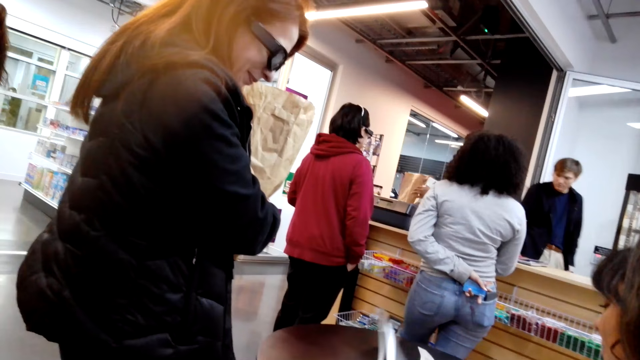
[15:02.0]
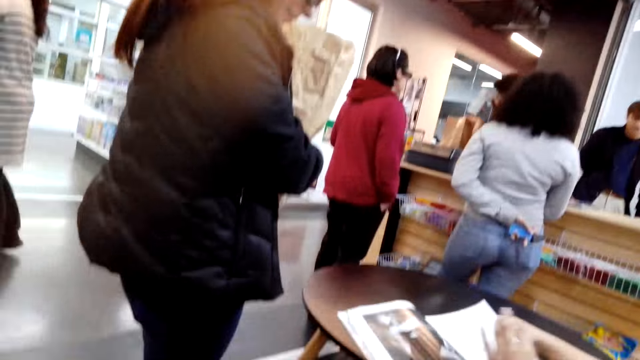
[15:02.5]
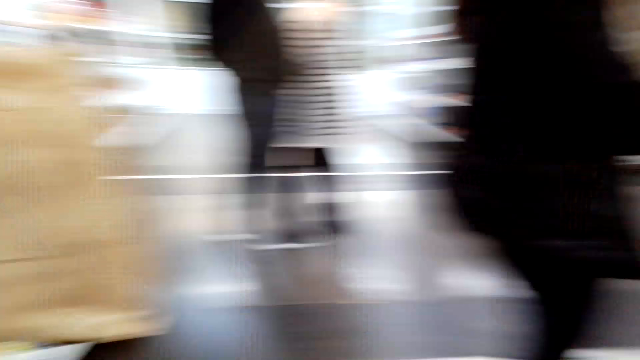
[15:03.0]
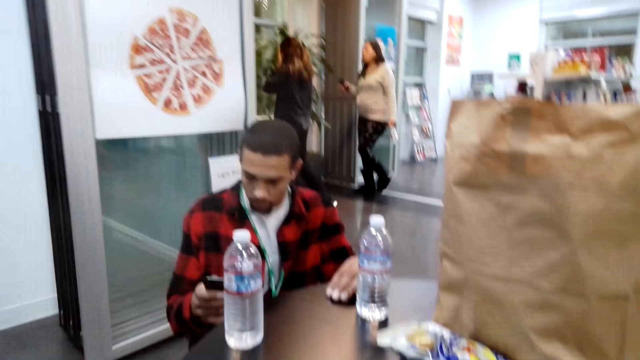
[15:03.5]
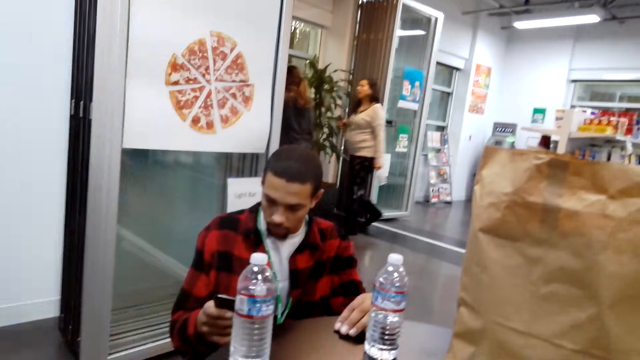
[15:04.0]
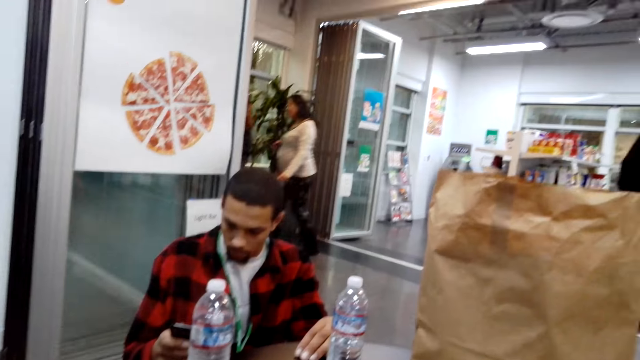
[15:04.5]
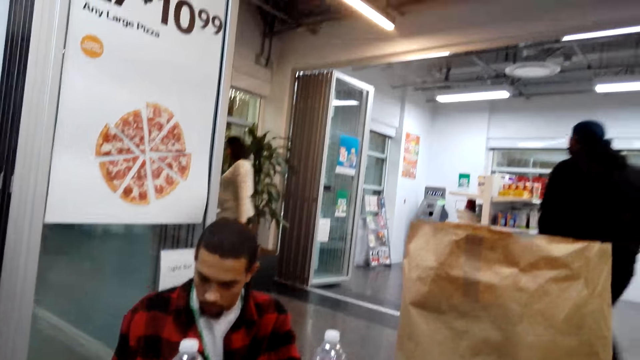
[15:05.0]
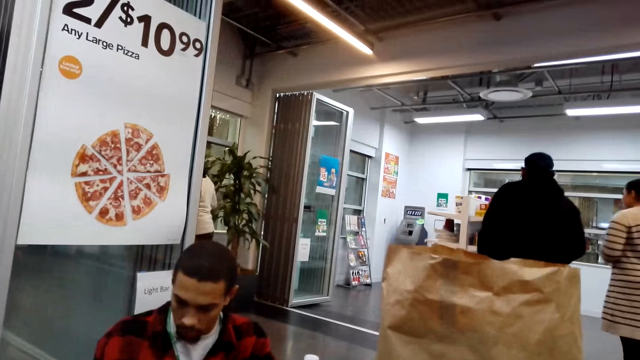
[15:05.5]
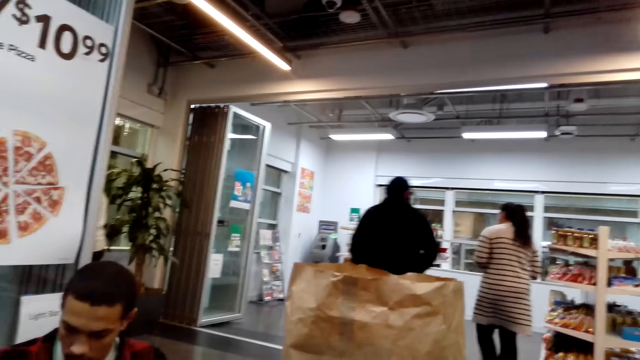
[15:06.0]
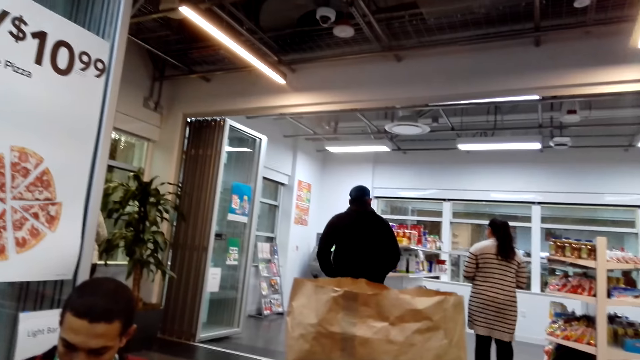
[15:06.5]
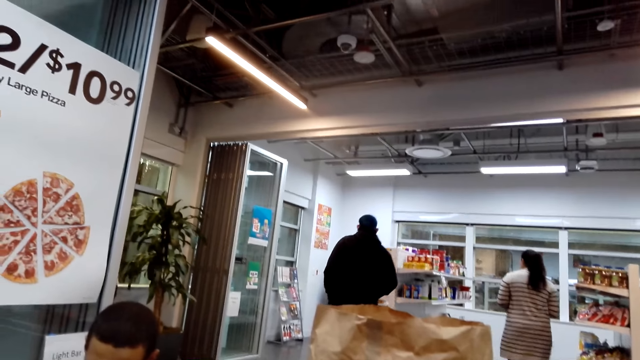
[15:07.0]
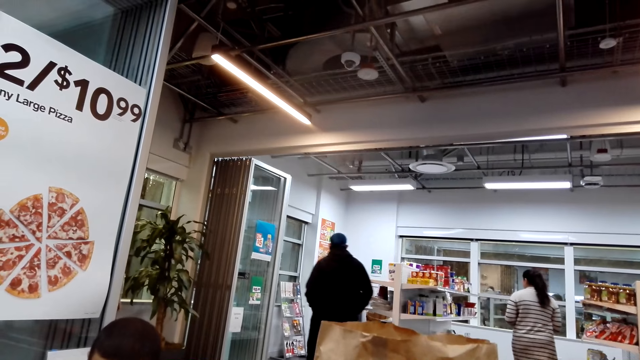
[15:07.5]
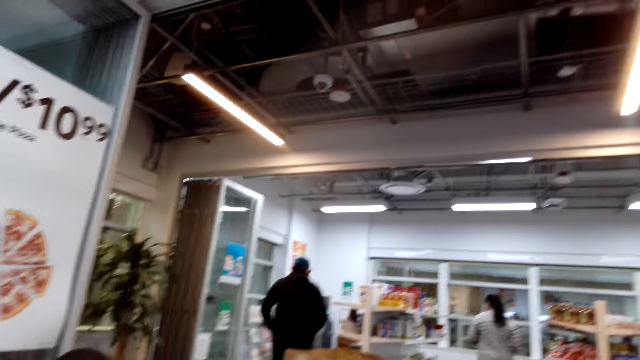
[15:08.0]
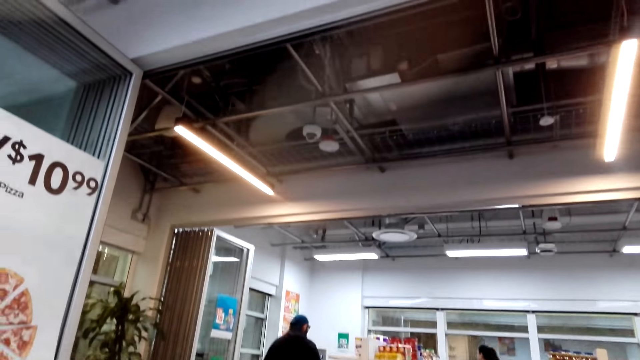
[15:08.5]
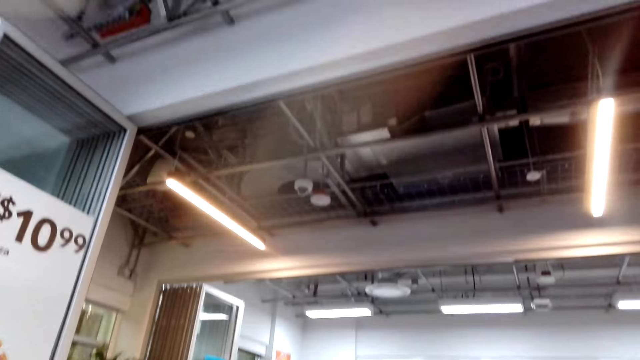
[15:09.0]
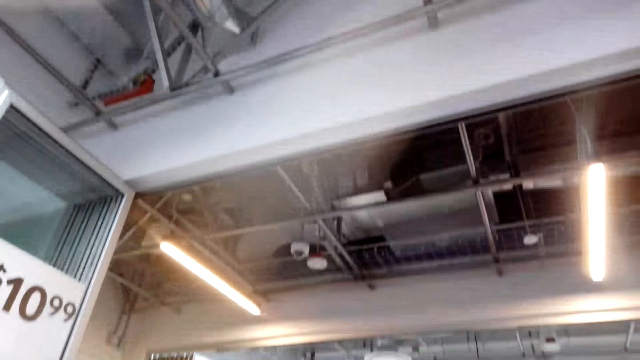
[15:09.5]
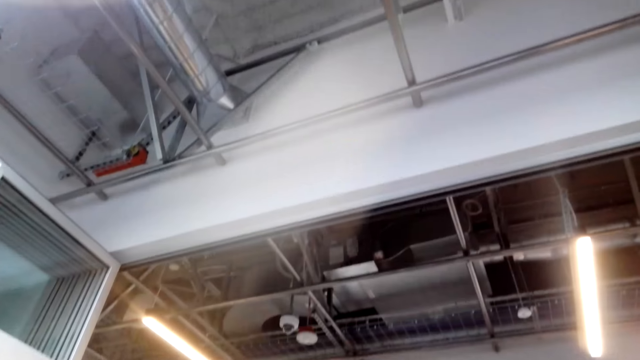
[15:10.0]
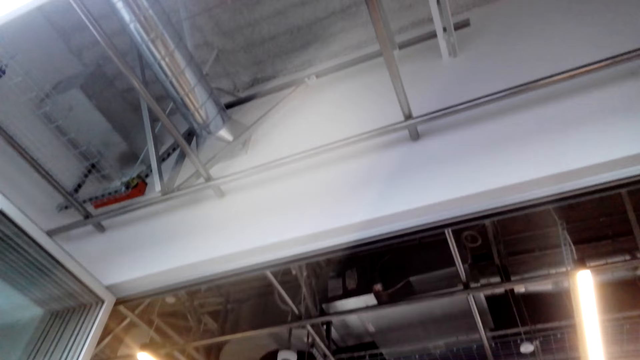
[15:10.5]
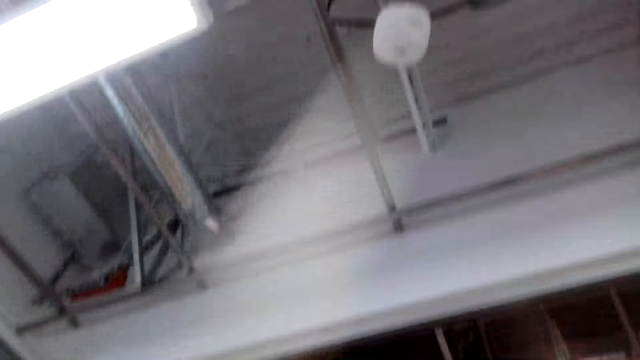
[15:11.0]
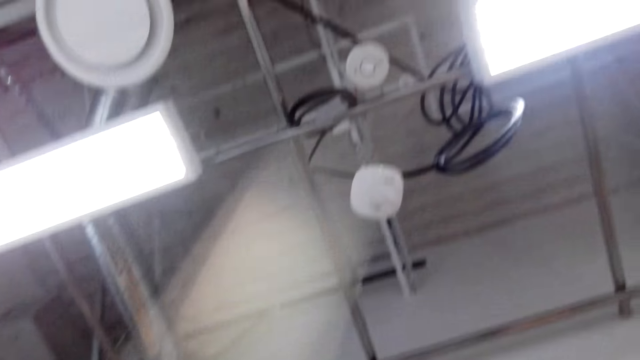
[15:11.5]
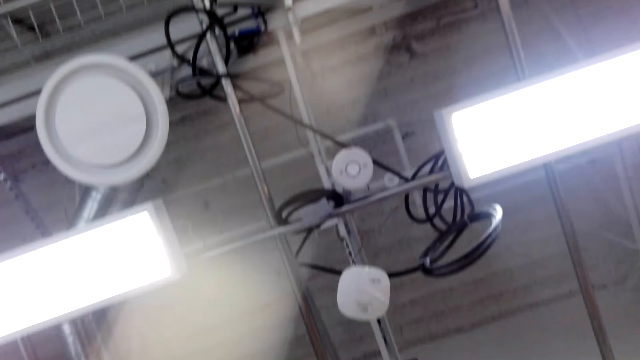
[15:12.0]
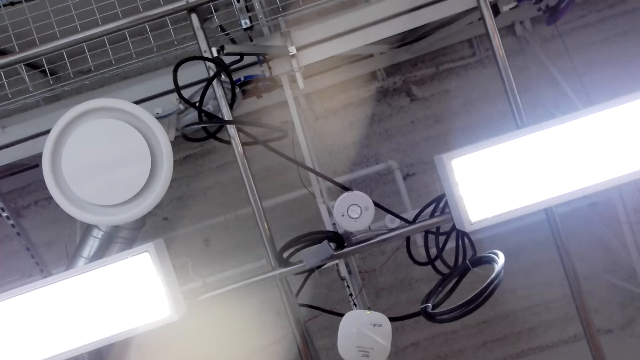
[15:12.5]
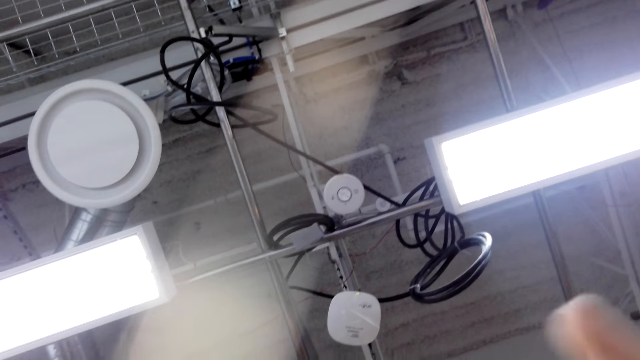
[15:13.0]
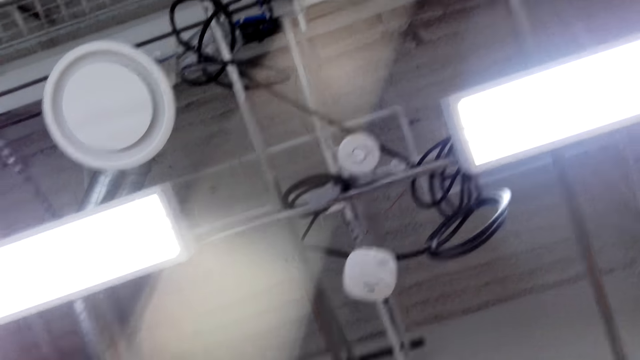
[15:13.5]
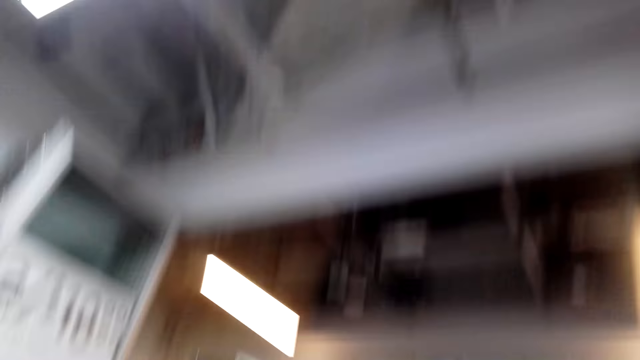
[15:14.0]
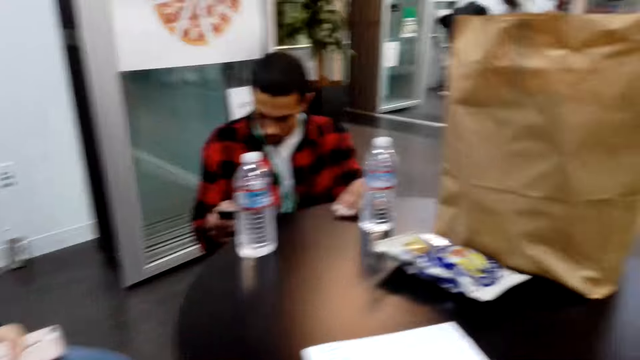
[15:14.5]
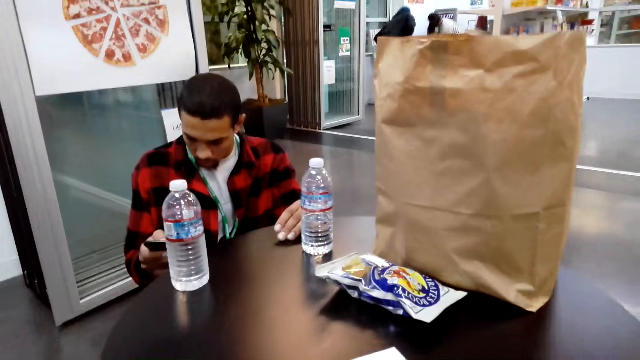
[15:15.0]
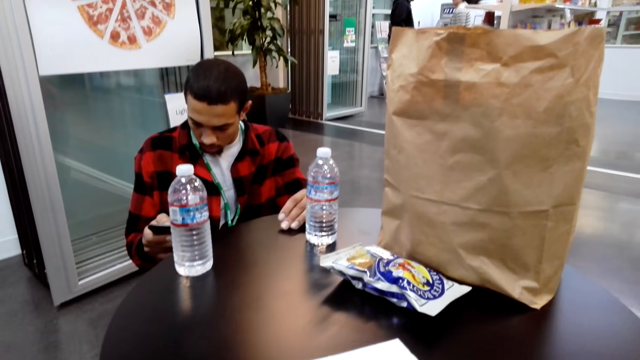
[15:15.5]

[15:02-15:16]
A man uses a phone. The camera wearer walks in the house.

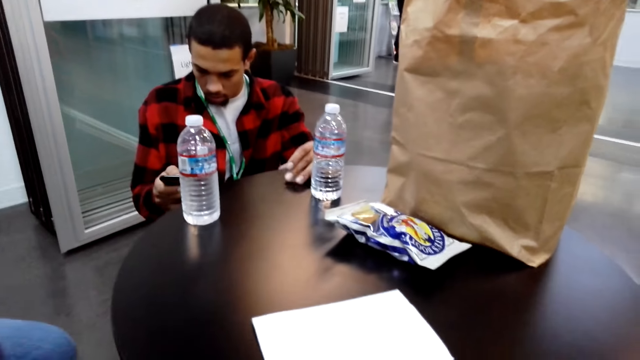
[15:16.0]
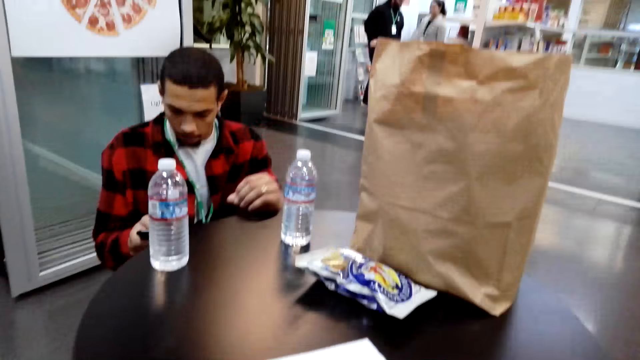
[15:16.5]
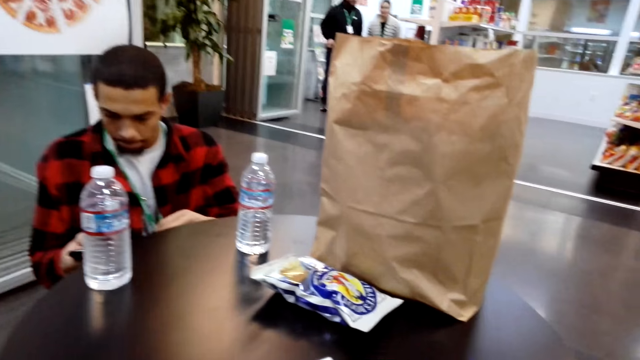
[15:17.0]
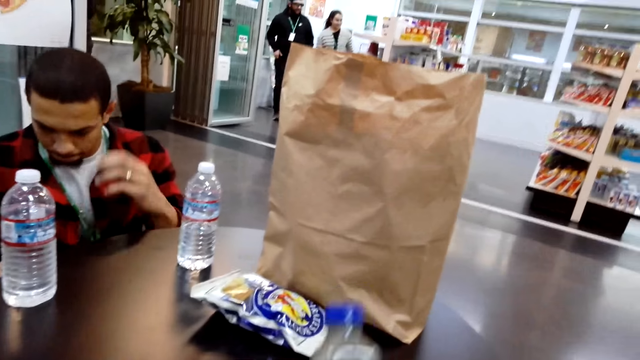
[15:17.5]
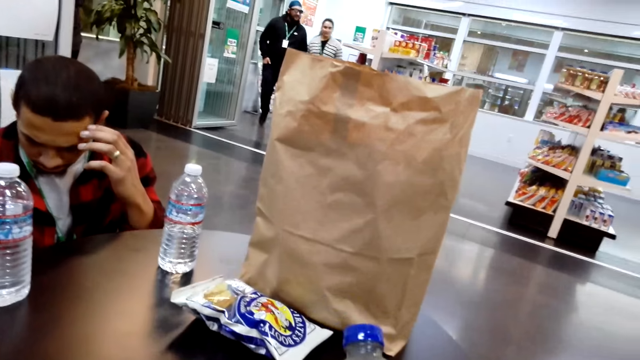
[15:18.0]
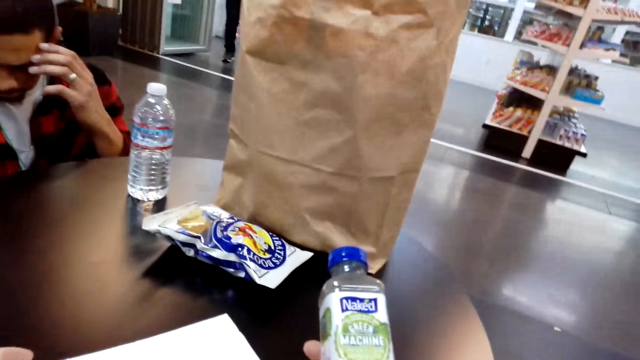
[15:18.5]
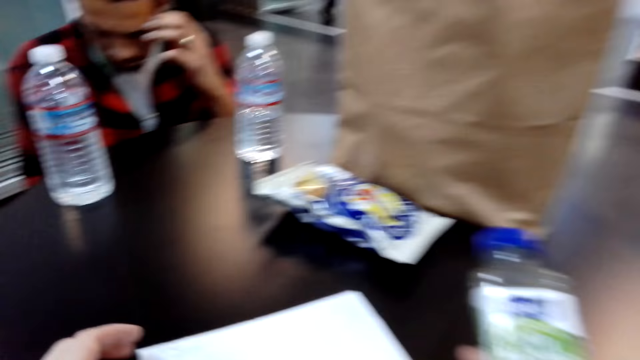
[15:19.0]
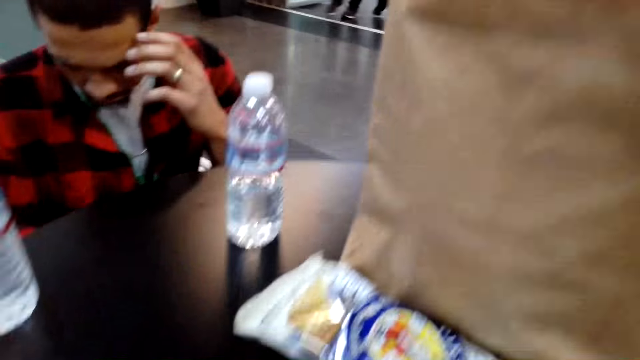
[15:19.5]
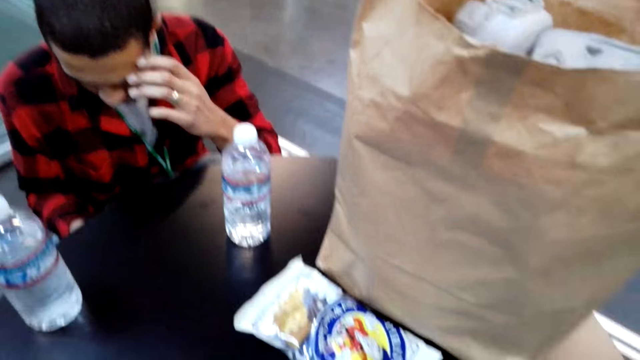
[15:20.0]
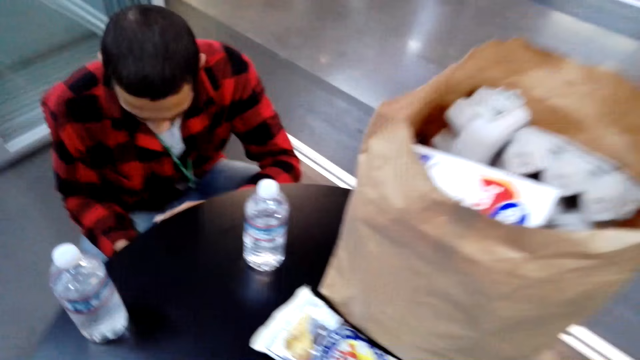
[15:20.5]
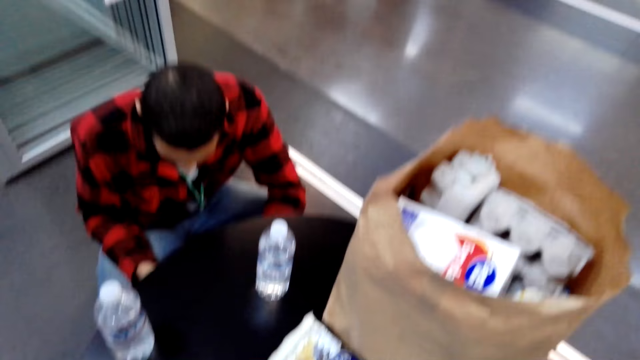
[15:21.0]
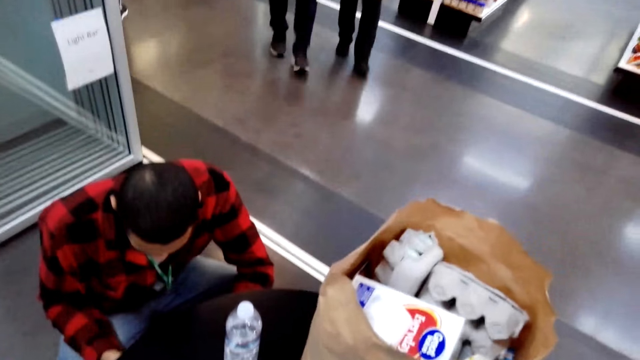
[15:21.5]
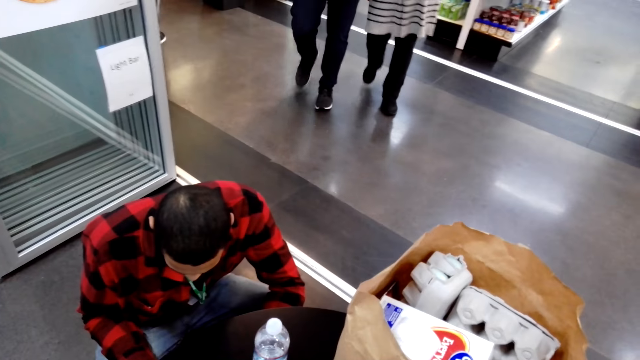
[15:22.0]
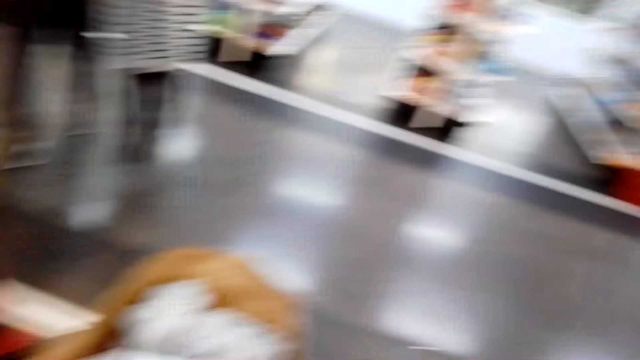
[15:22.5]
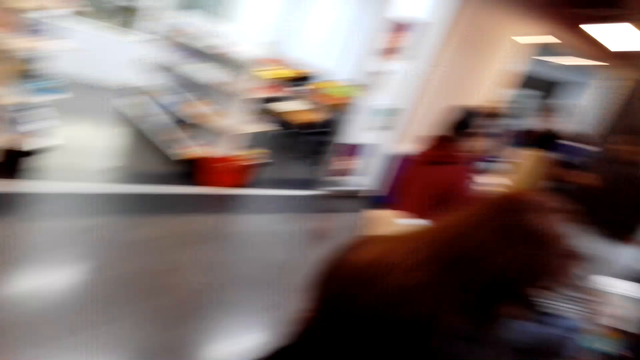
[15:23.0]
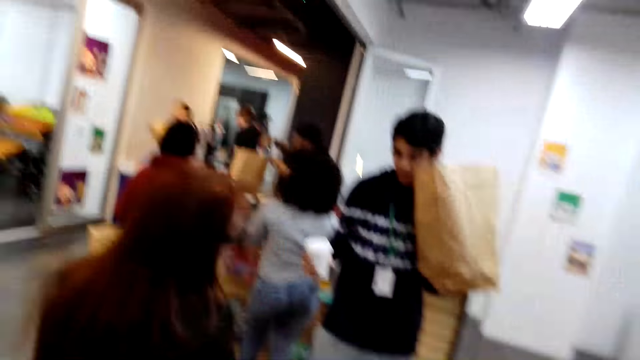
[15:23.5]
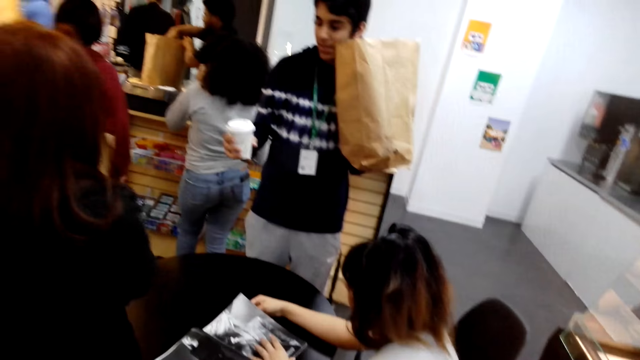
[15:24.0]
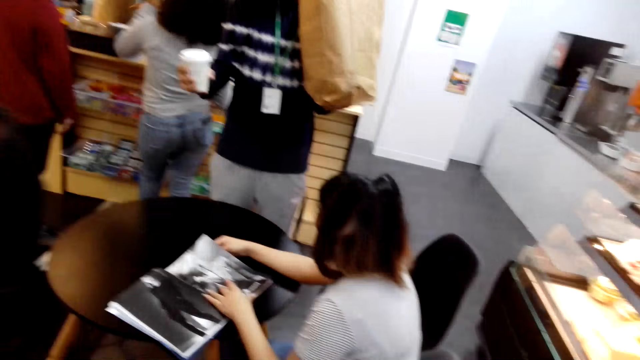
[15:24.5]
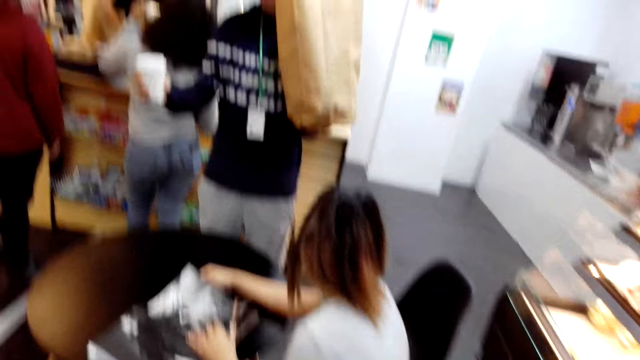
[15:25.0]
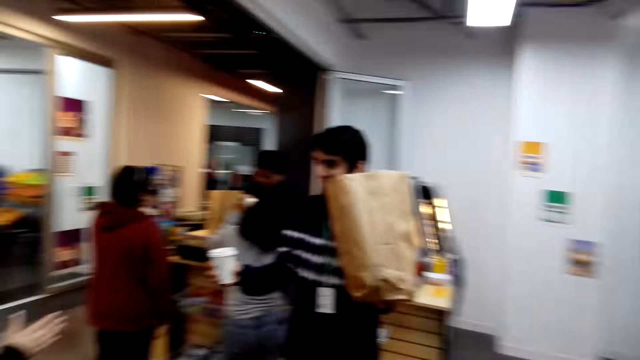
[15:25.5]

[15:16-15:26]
The camera wearer holds the bottle. They look at the bottle. They look around the shop. They walk in the supermarket.
